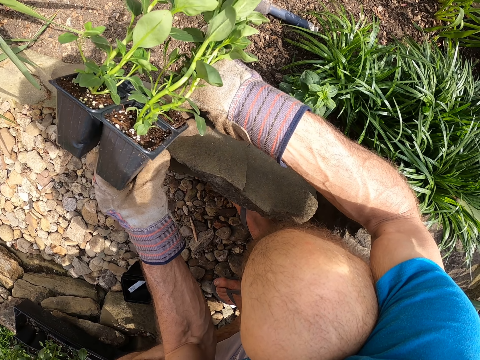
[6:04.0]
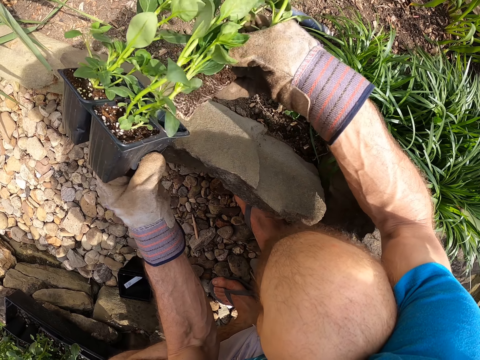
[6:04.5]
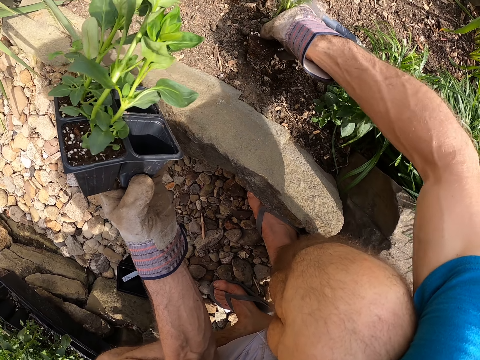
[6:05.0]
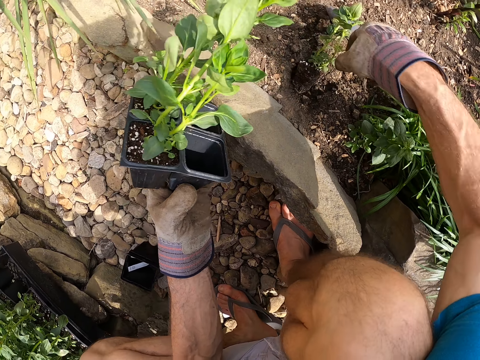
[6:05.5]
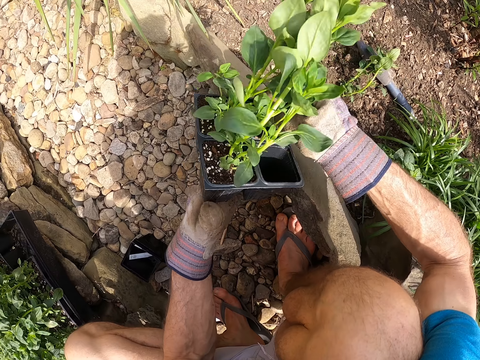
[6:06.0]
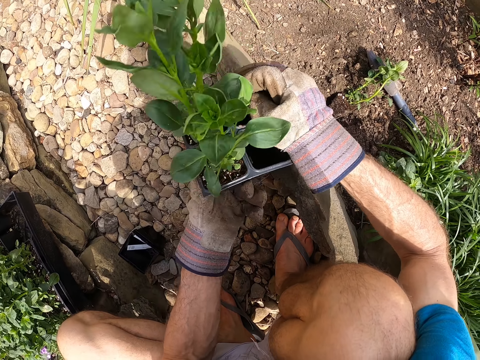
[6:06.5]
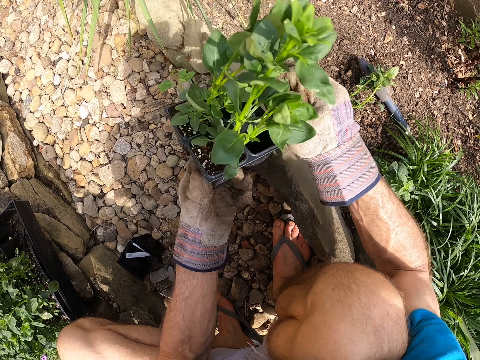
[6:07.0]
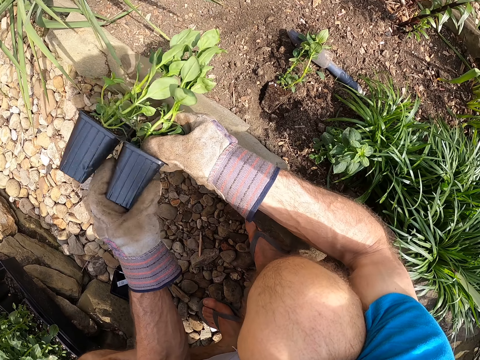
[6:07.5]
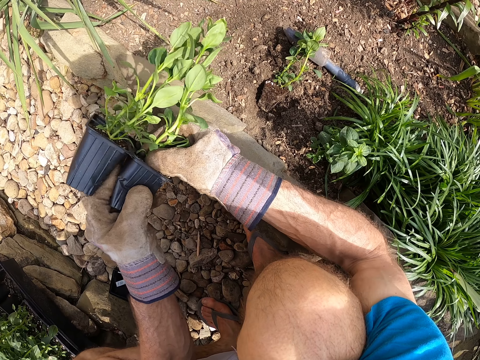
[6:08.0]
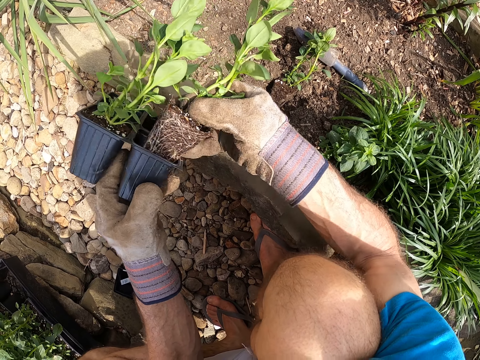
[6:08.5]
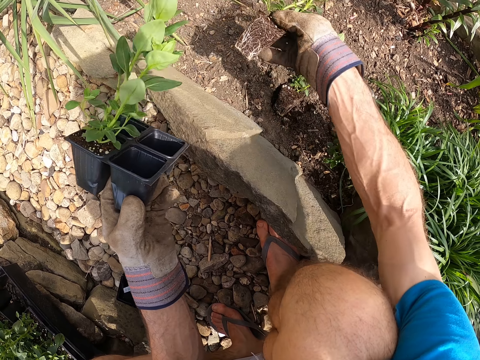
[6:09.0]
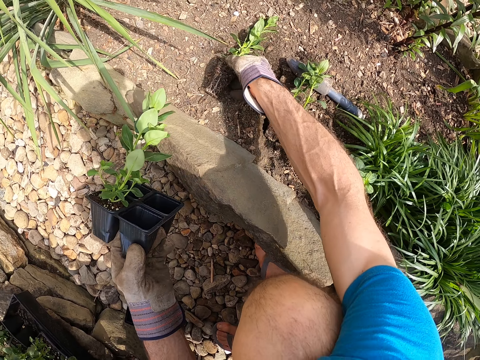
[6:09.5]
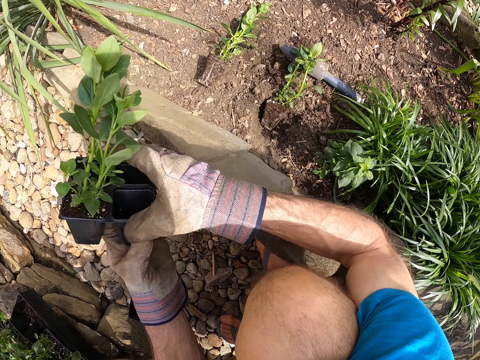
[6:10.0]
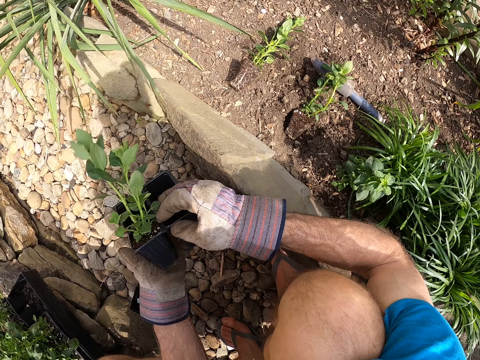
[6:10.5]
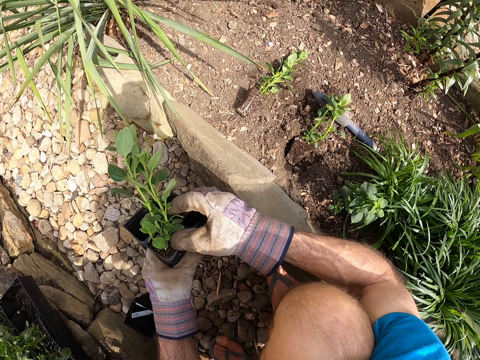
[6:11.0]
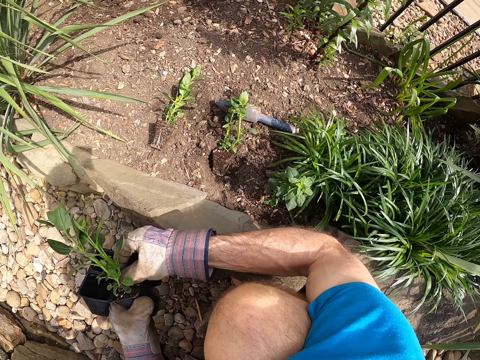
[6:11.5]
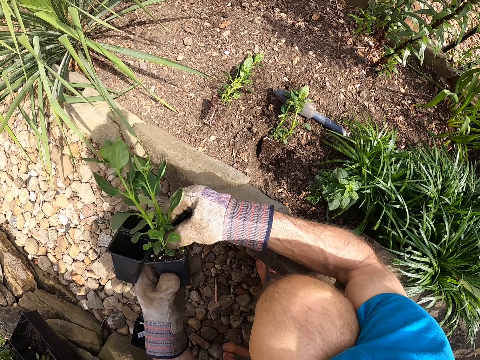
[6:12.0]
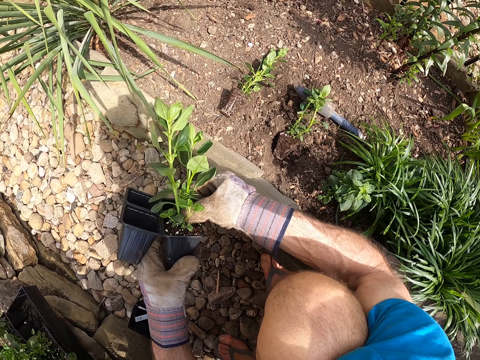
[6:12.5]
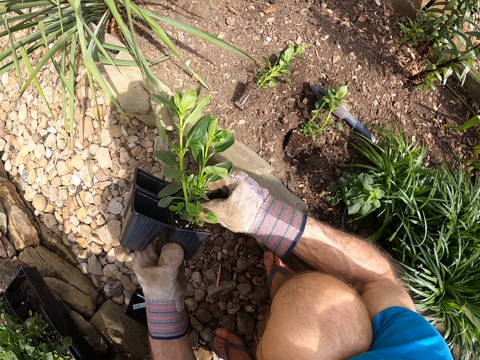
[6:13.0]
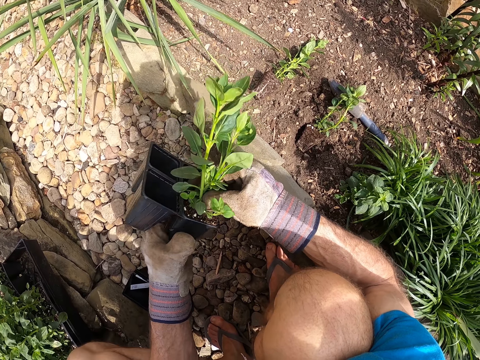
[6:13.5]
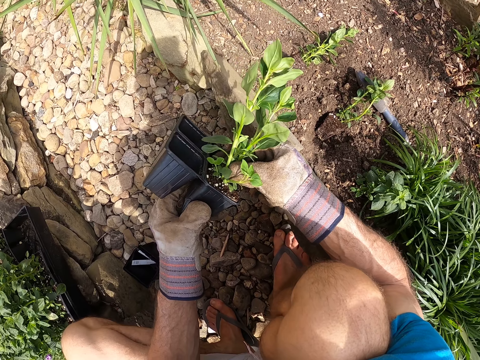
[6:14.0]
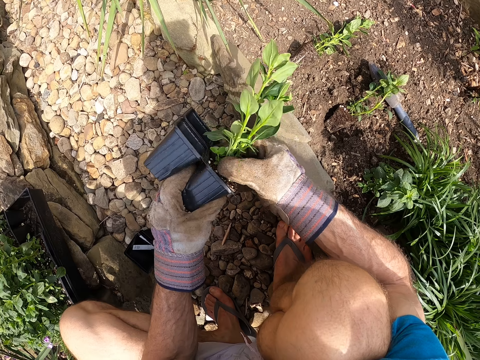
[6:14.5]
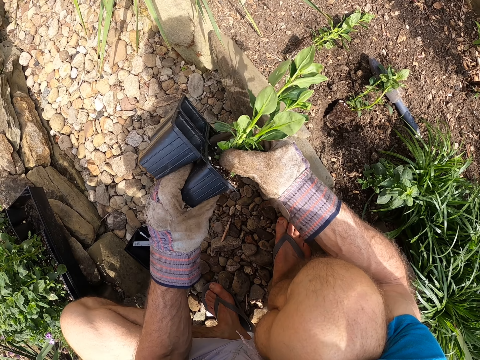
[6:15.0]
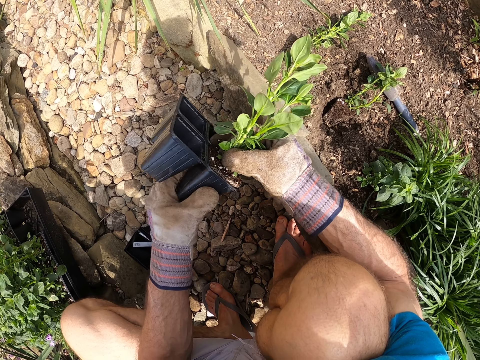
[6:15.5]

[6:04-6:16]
The camera wearer puts the second seedling in the soil with his right hand. He removes a third seedling from the third seedling case with his hands. He puts the third seedling on the soil with his right hand. He adjusts the second seedling case with his hands. He removes a fourth seedling from the third seedling case with his hands.

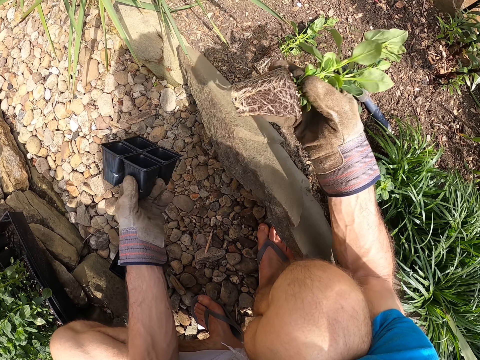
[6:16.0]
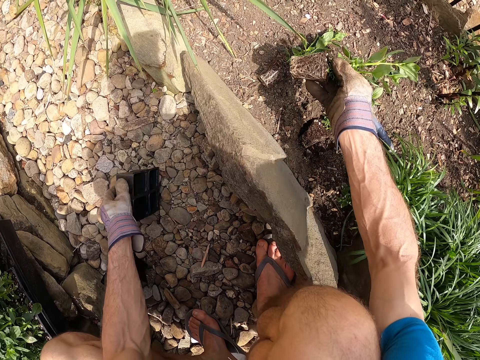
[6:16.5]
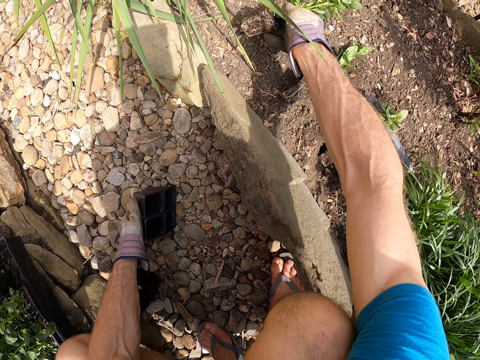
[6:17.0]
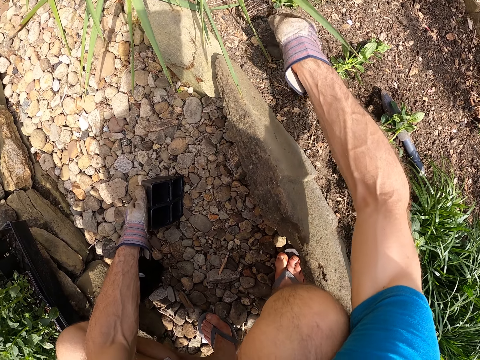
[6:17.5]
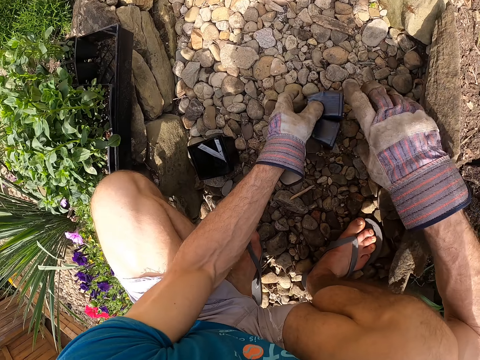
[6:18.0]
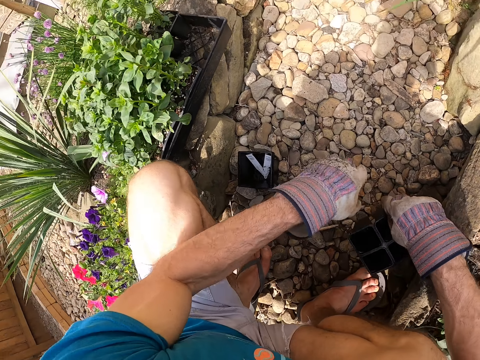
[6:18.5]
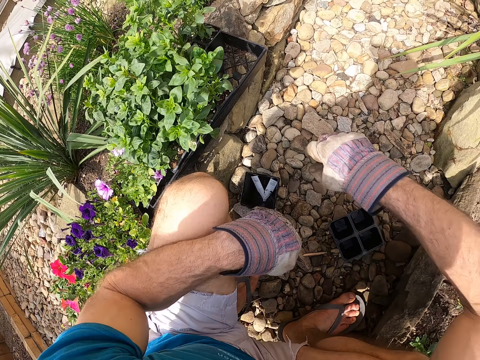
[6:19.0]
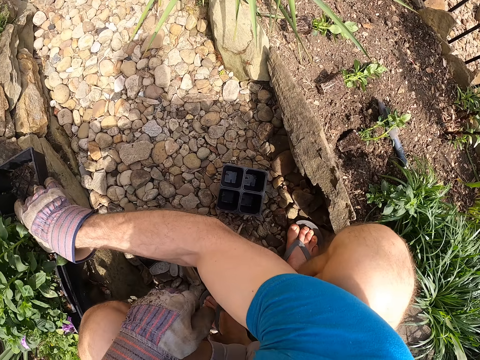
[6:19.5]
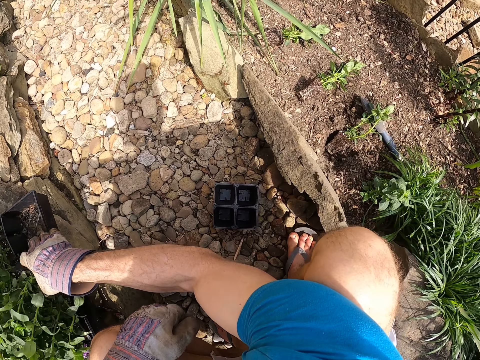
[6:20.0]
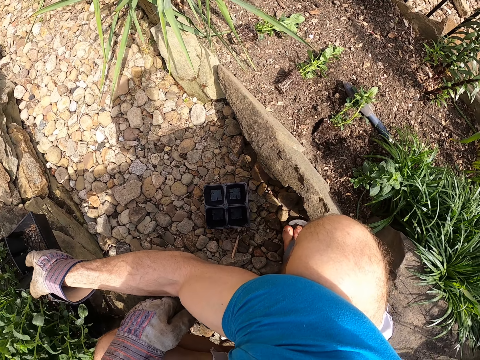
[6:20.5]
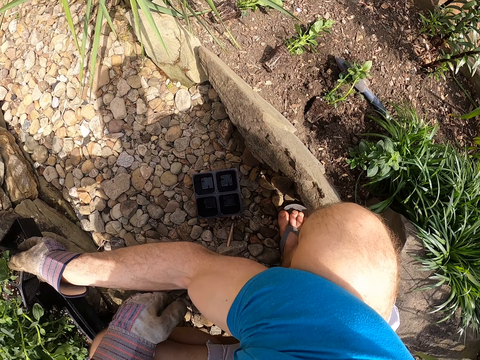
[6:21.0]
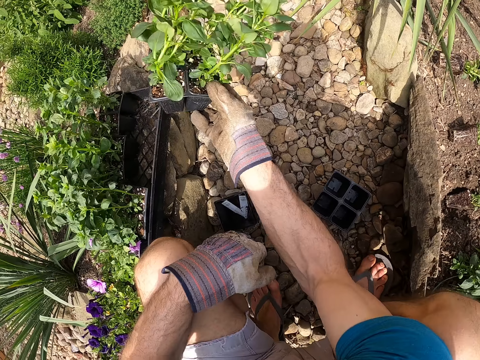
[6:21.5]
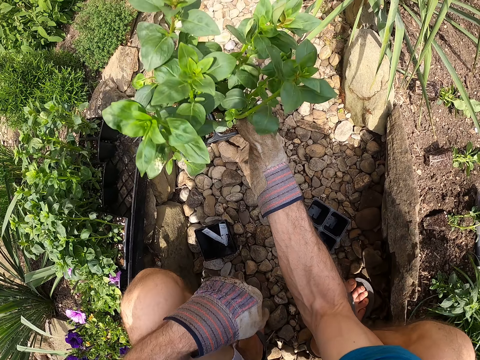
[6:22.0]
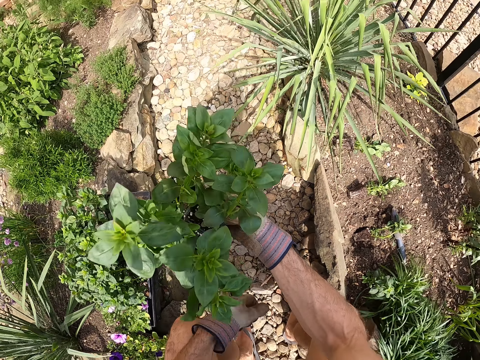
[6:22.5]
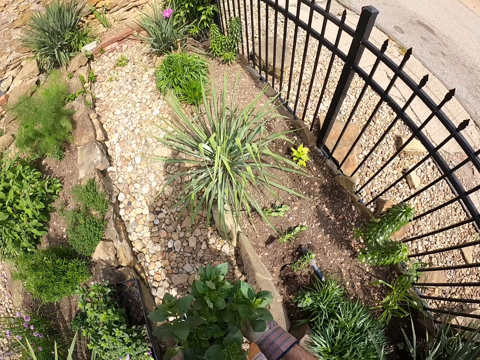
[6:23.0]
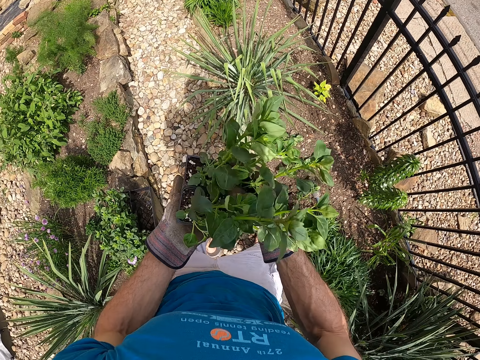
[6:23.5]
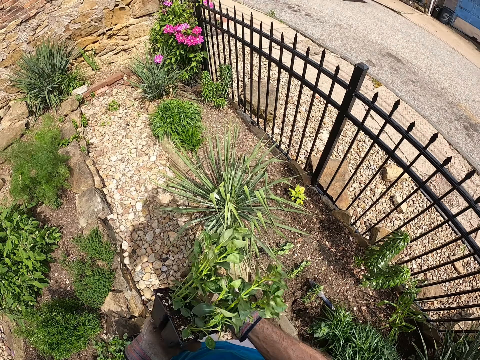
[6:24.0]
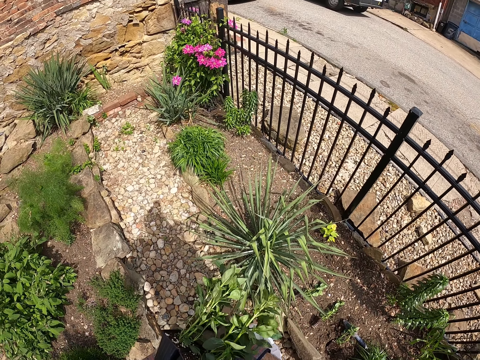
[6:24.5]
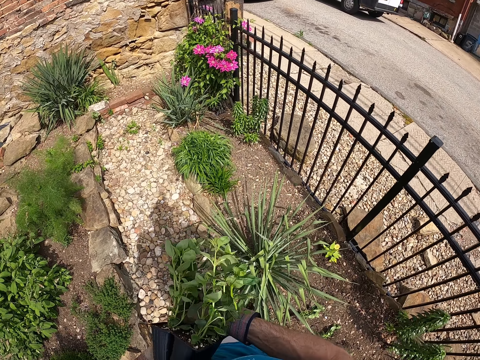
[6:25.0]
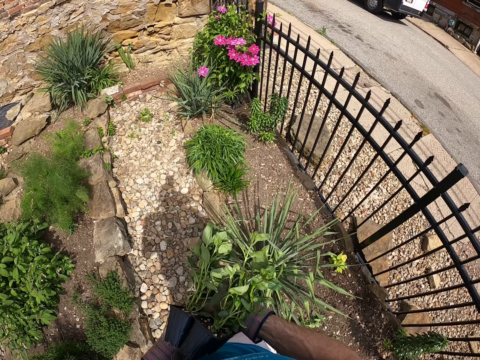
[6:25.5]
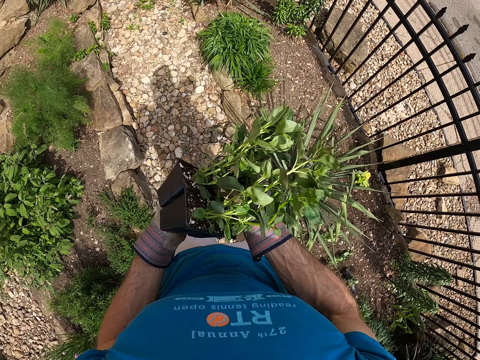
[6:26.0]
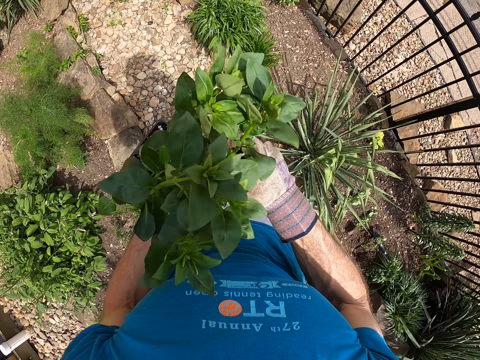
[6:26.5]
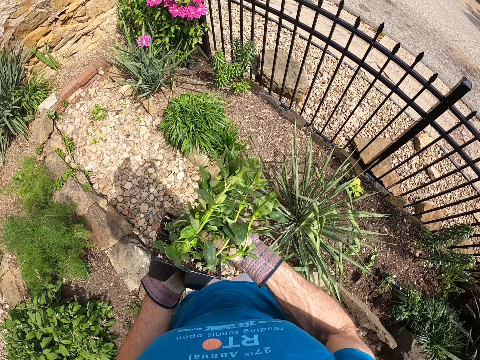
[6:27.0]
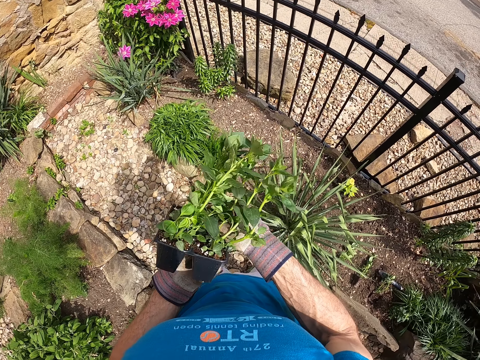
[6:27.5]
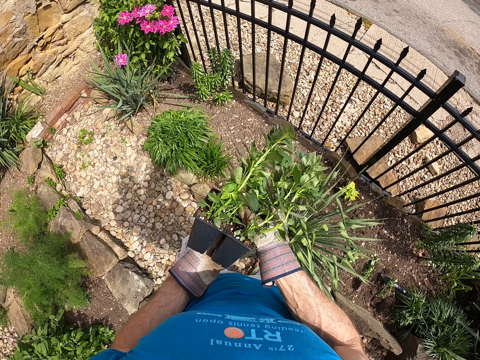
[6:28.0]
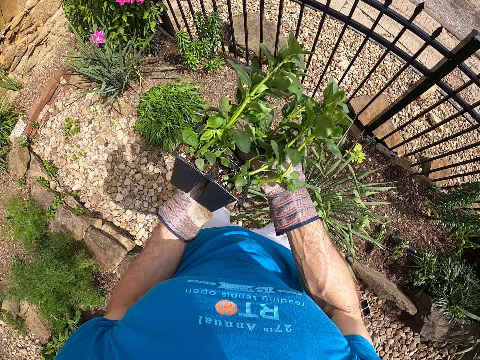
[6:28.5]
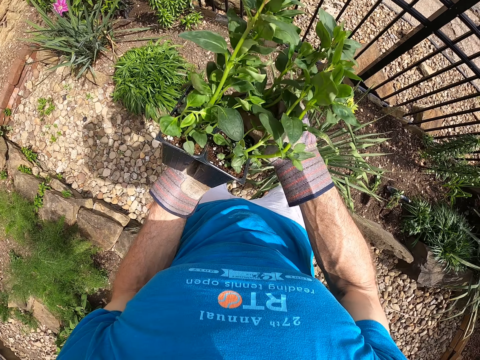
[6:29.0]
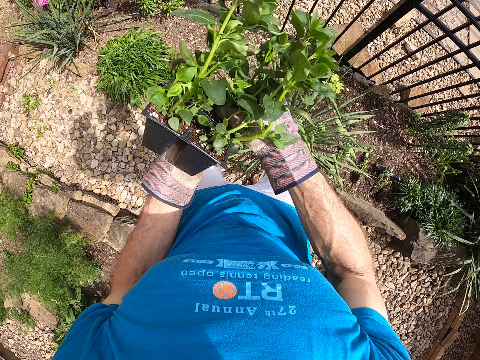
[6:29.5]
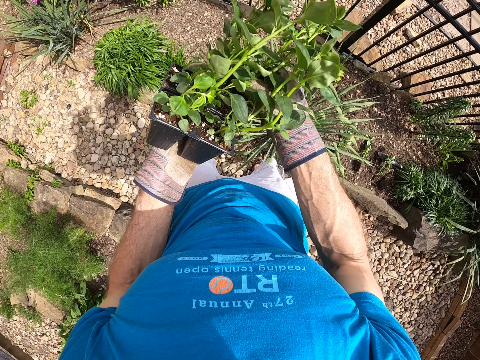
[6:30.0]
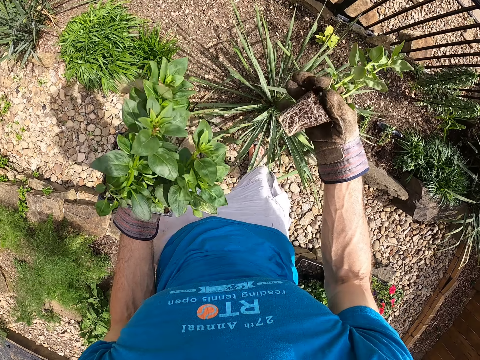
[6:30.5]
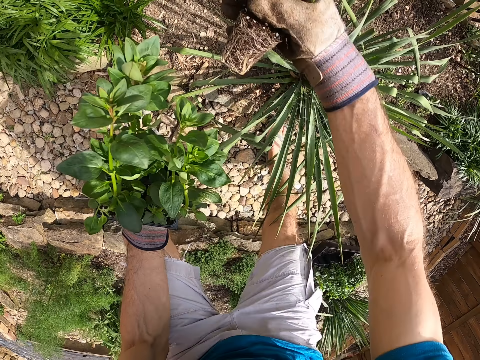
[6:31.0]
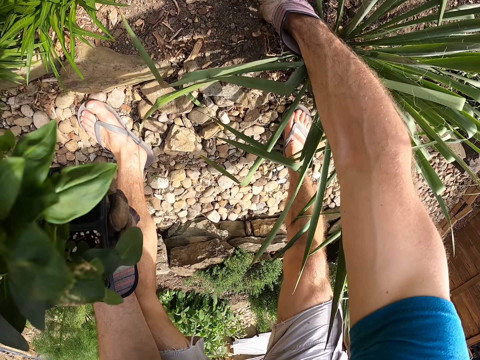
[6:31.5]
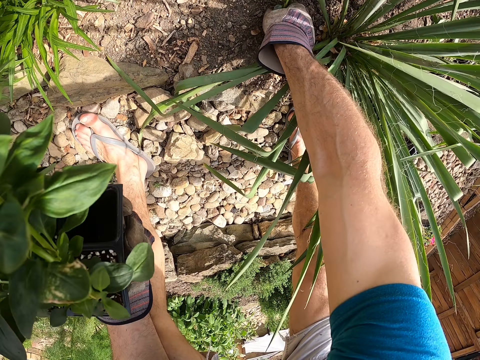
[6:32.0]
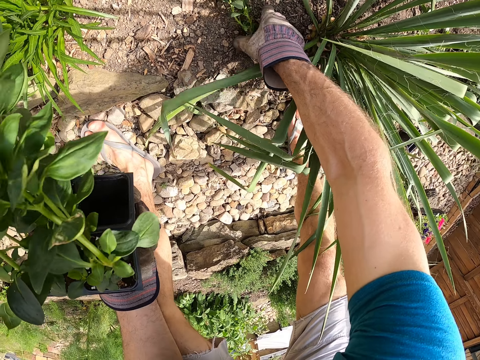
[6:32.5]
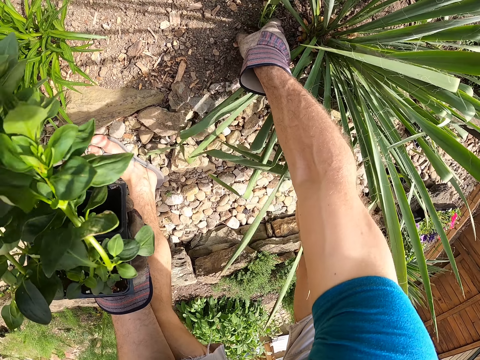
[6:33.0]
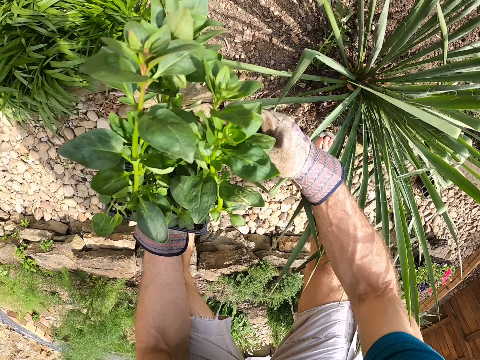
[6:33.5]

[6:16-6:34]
The camera wearer puts the second seedling case on the ground with his left hand. He puts the fourth seedling on the soil with his right hand. He passes the second seedling case to his right hand. He drops the second seedling case on the ground with his left hand. He picks up a fourth seedling case from the crate with his right hand. He holds the fourth seedling case with his hands. He removes a seedling from the fourth case with his hands. He removes the seedling from the container. He puts the seedling on the soil with his right hand.
